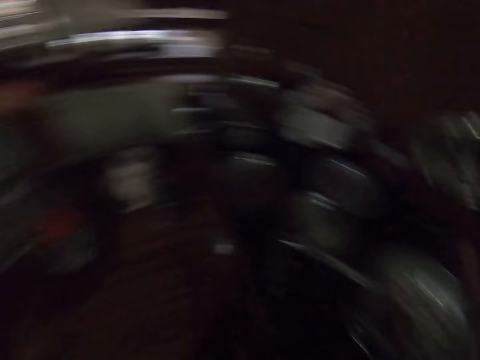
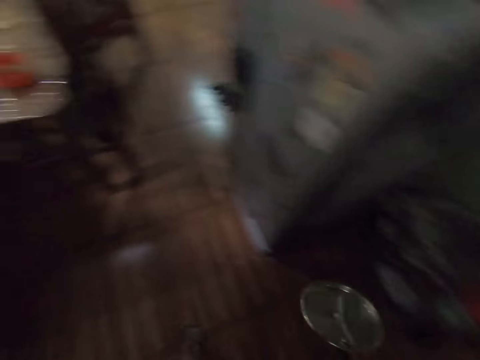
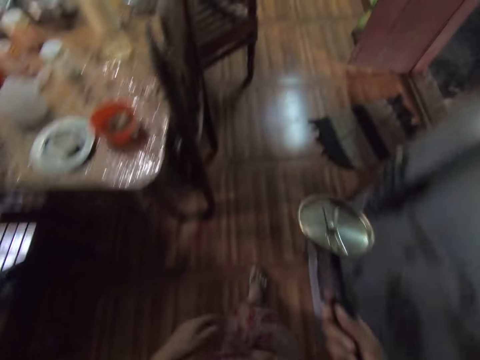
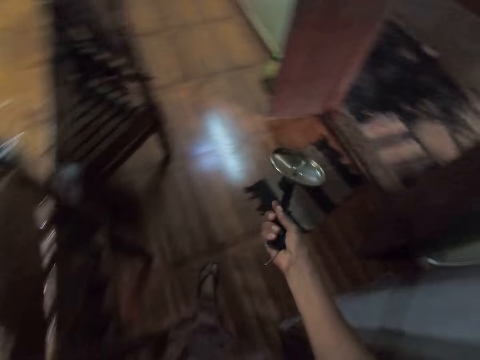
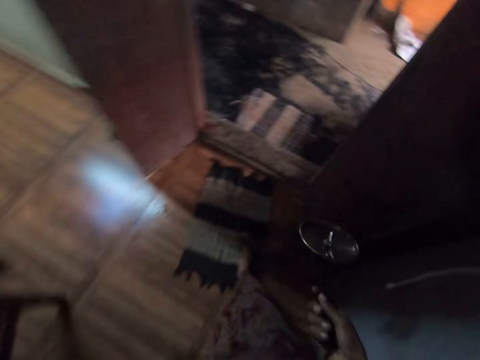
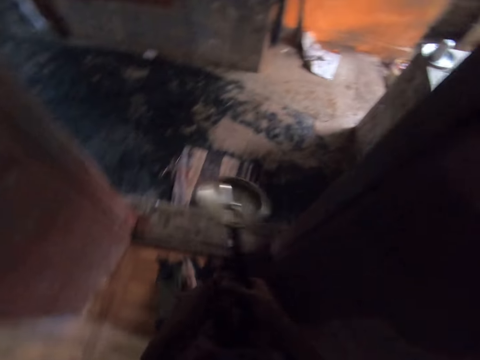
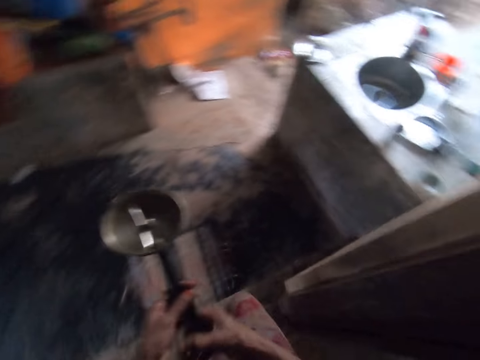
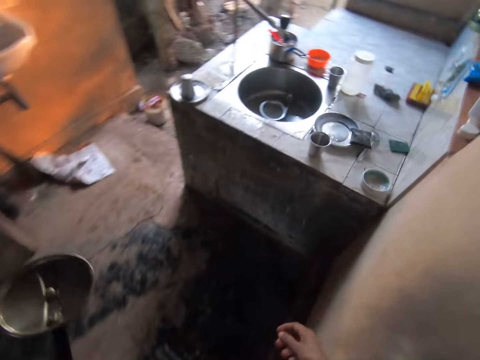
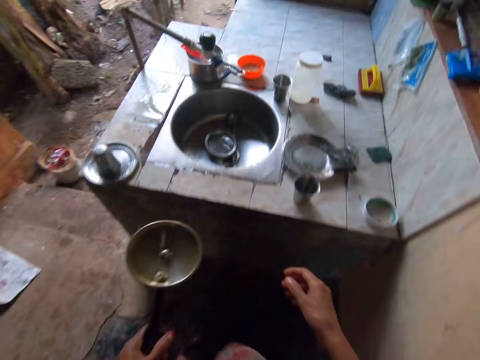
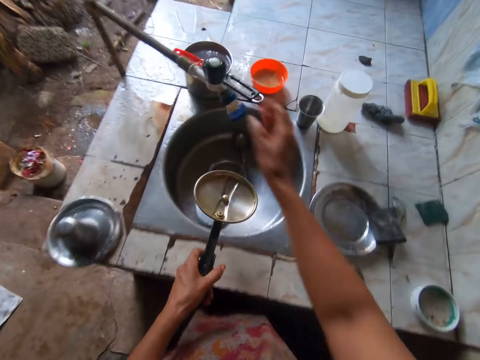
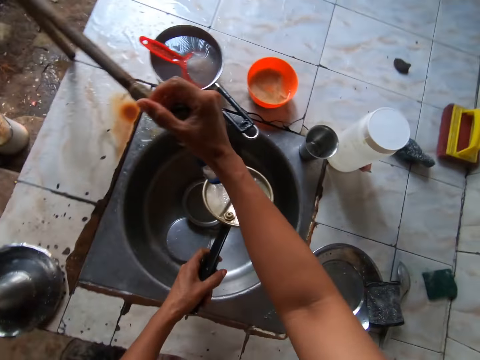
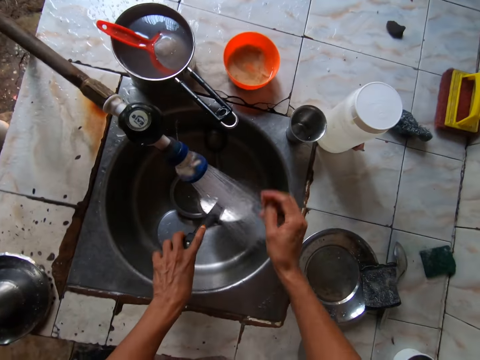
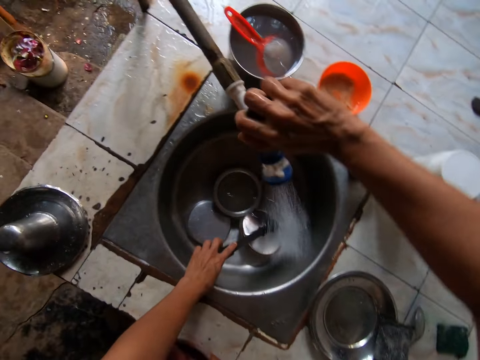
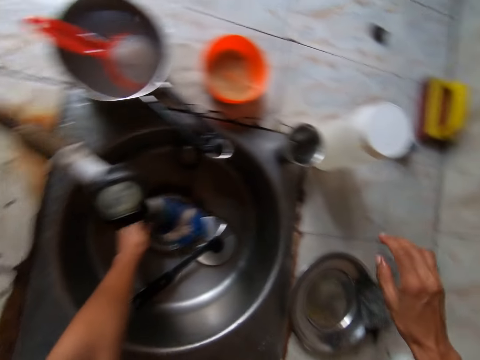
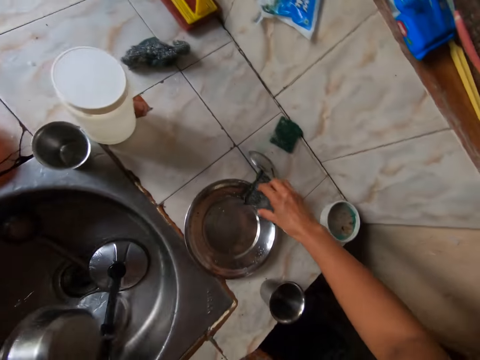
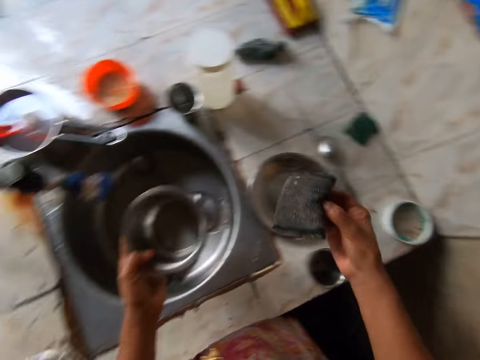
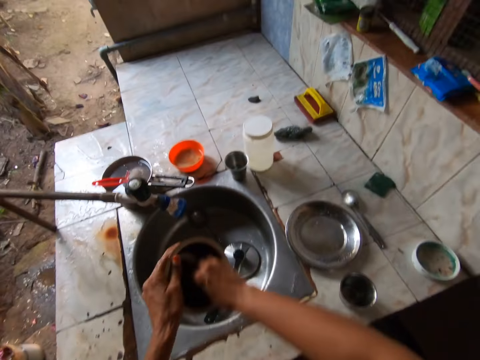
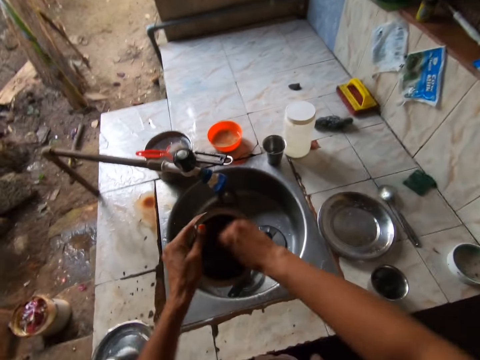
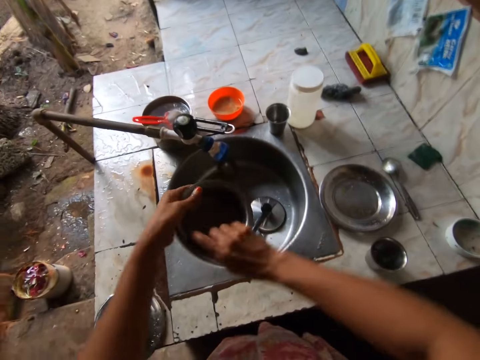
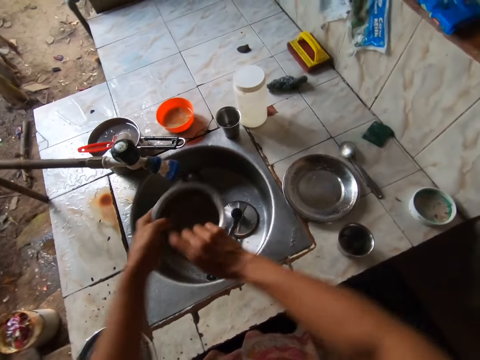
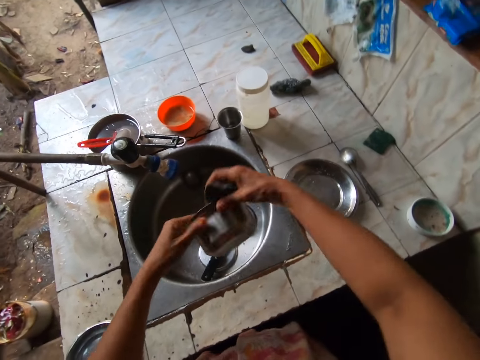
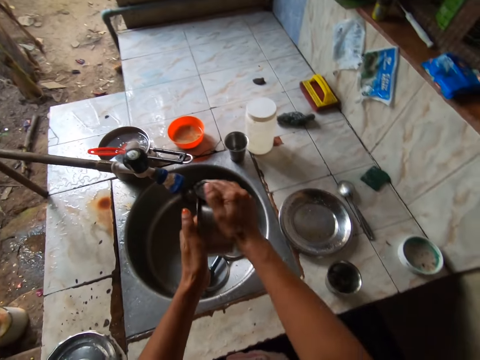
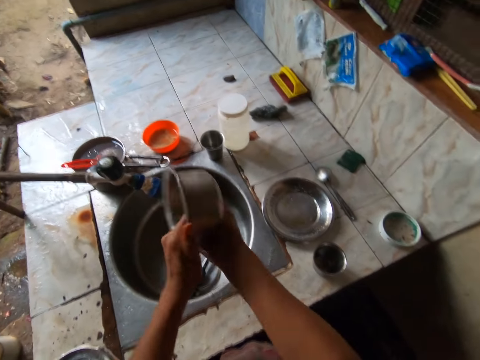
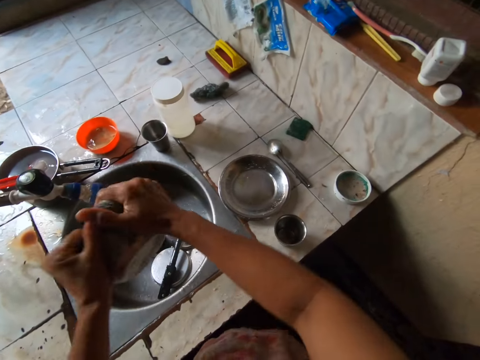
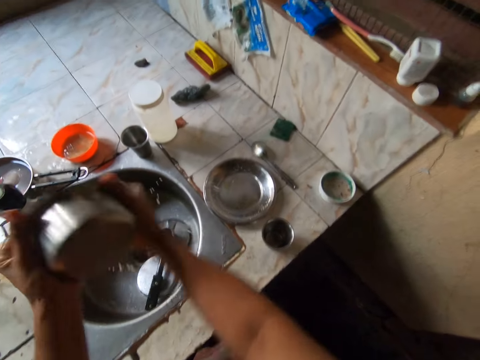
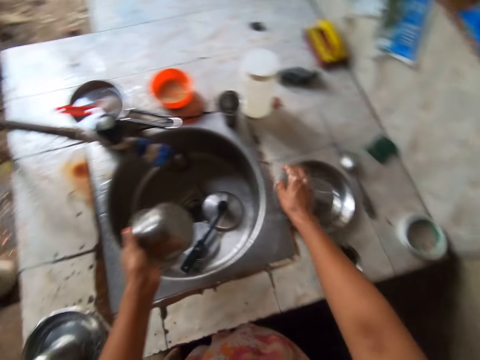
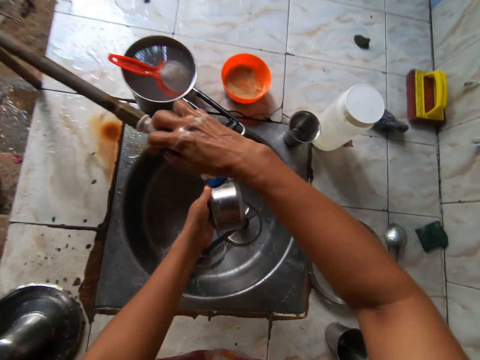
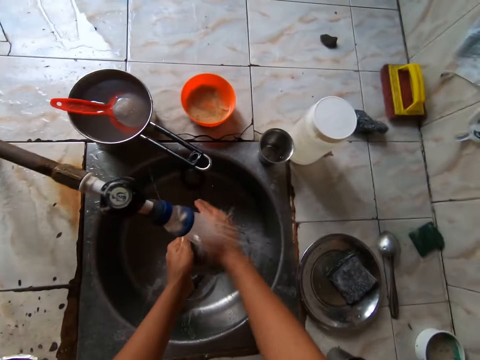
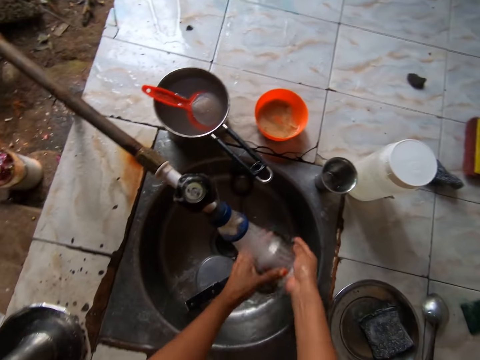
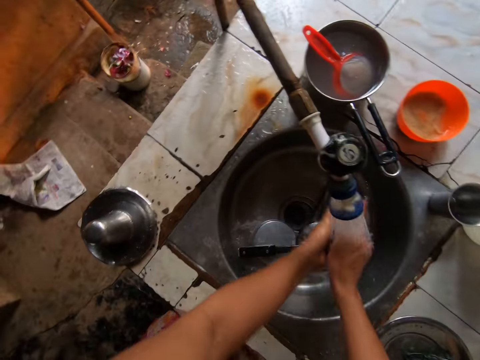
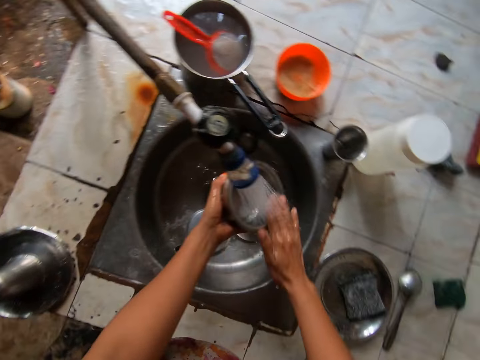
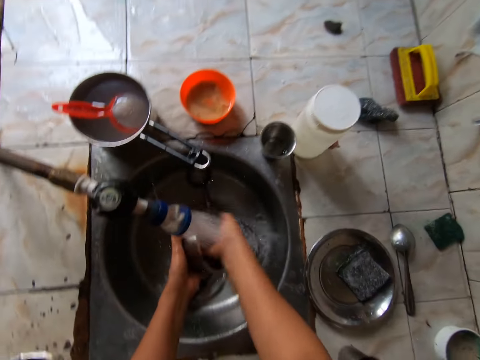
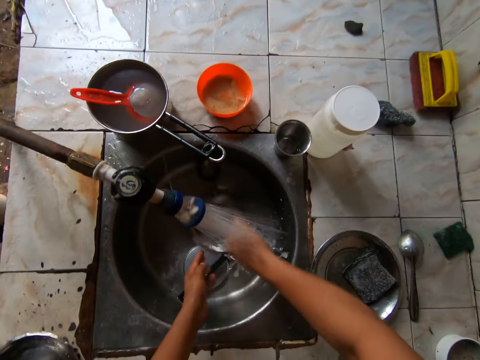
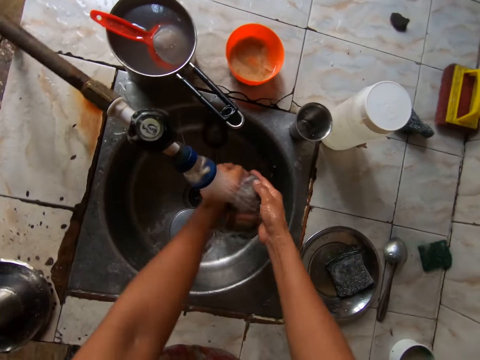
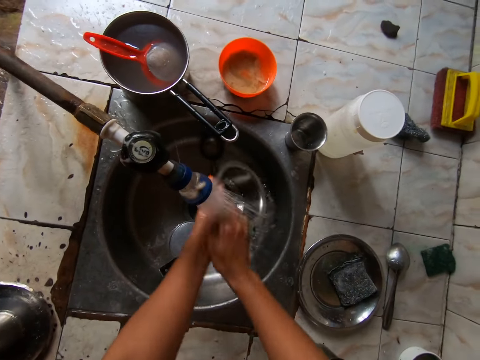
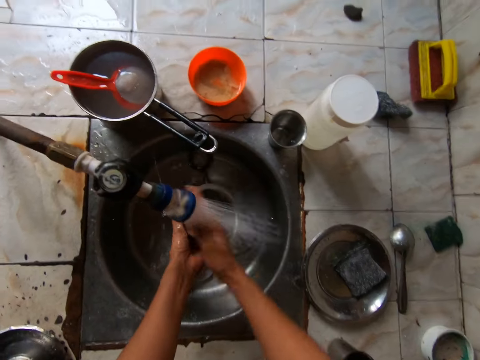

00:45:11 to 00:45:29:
The camera wearer walks towards the sink. She walks to a sink outside a house. She opens a tap in the sink with her right hand. She closes the tap with her right hand. She drops the pot cover in her left hand into the sink. She picks a bowl in the sink with her left hand. She picks a sponge on a plate on the sink slab with her right hand. She washes the bowl in her left hand with the sponge in her right hand. She converses with a man. She drops the sponge in her right hand on the plate on the sink slab. She opens the tap with her right hand. She rinses the bowl in her hands under the tap.

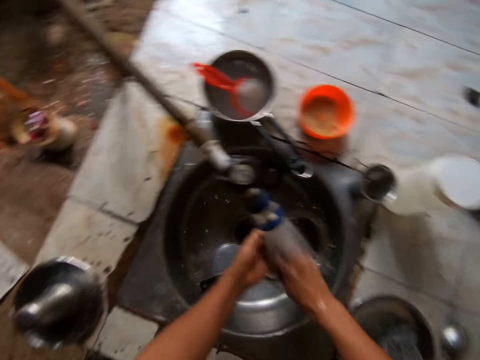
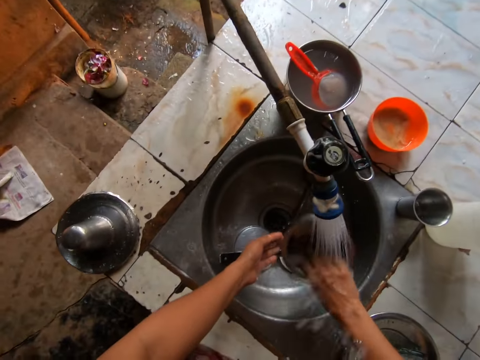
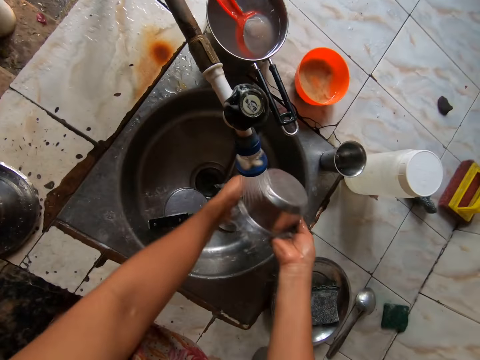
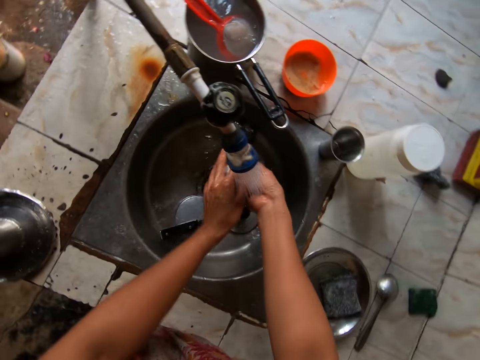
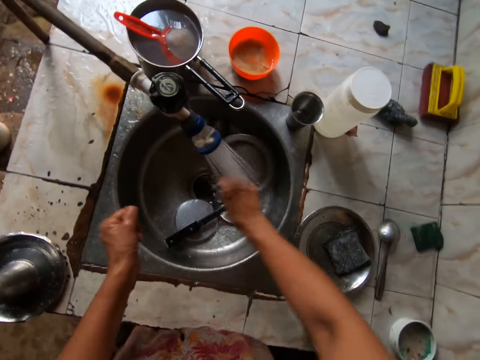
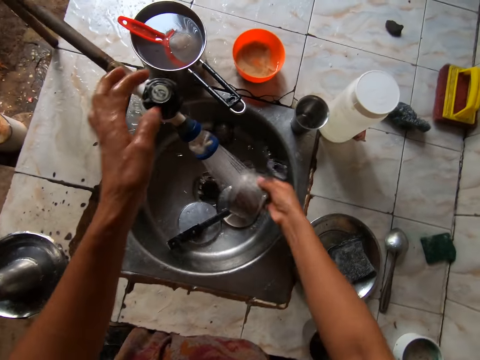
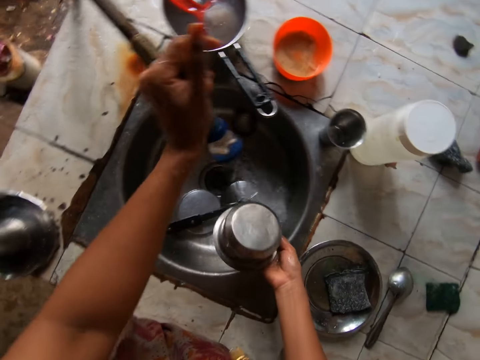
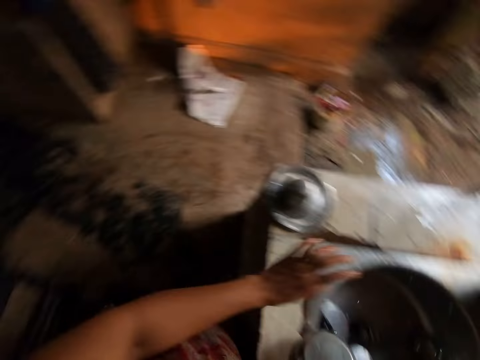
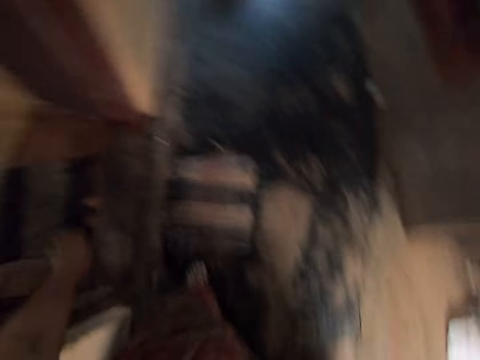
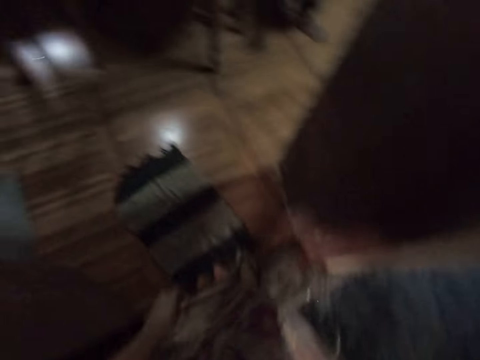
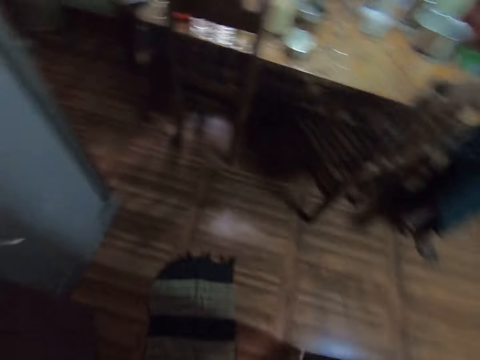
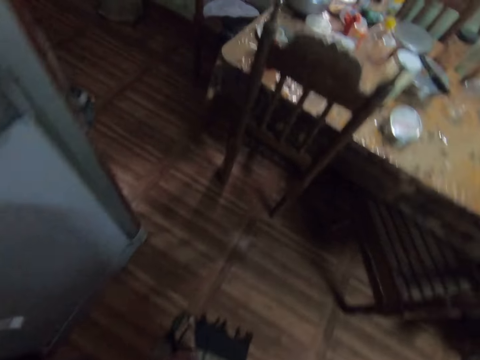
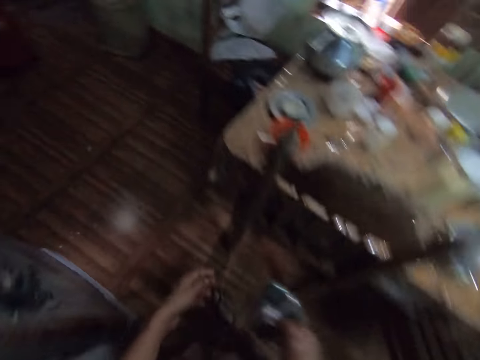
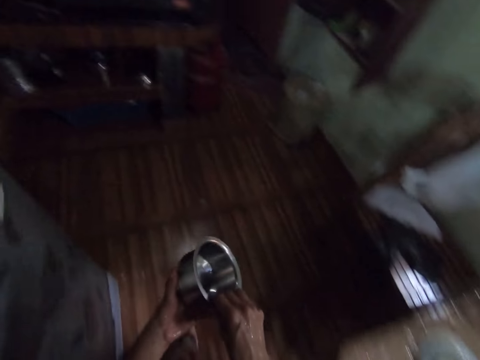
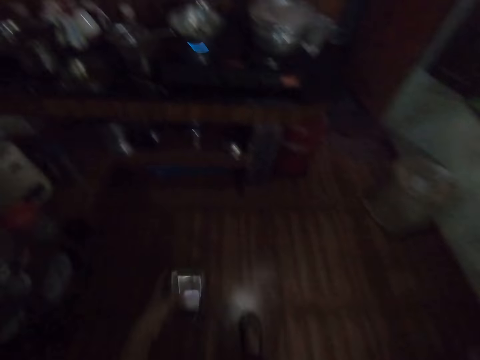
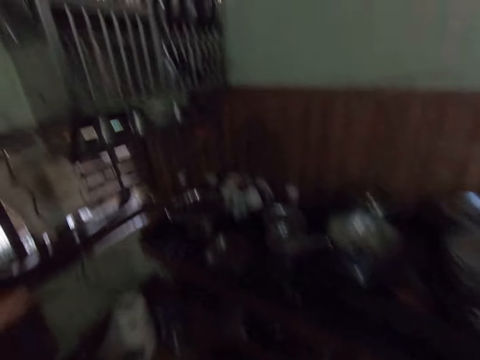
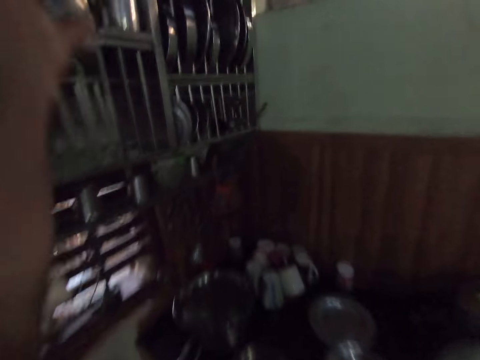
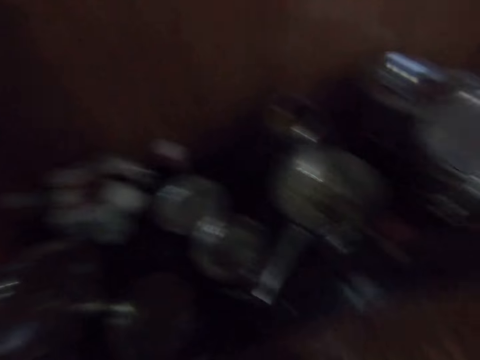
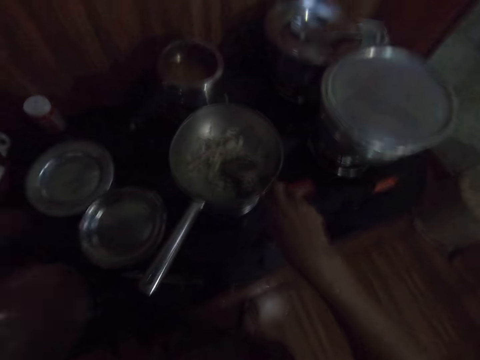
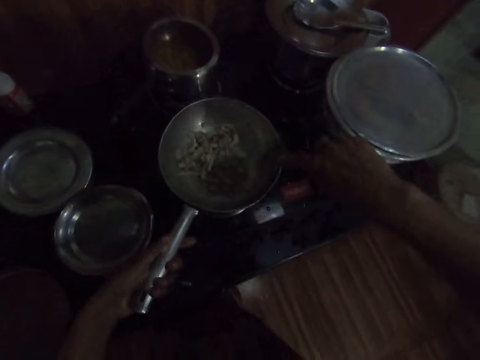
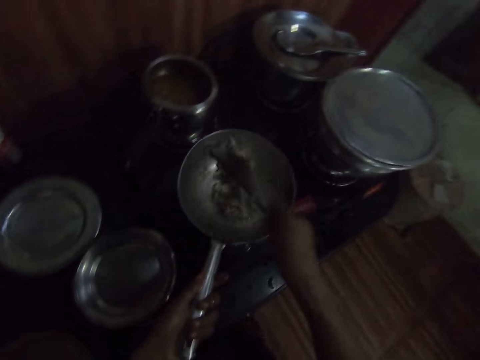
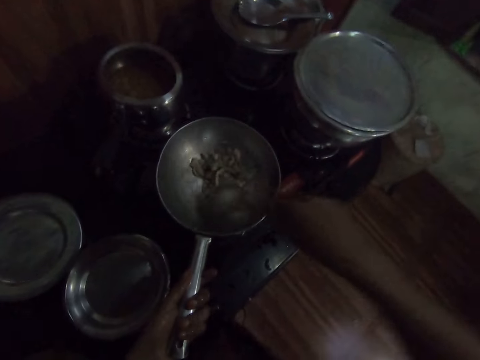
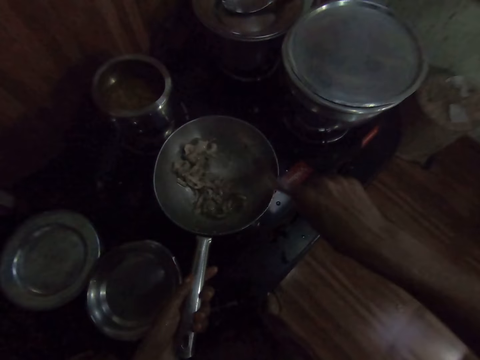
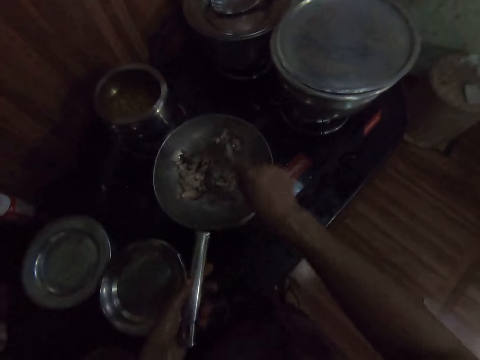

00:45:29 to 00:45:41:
The camera wearer closes the tap with her left hand. She walks into the kitchen with the bowl in her right hand. She looks around. She passes the bowl in her right hand to her left hand. She holds the cooking pot with the left hand. She puts the bowl on a shelf on a wall in the kitchen with her left hand. She stirs the food inside the frying pan on the cooker with the spoon in her right hand and her left hand on the frying pan handle. She picks the cooking spoon from the pan.
